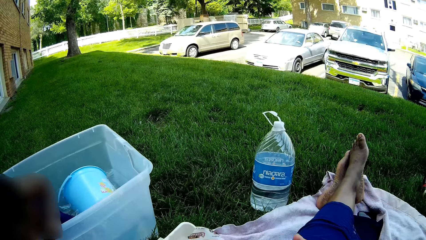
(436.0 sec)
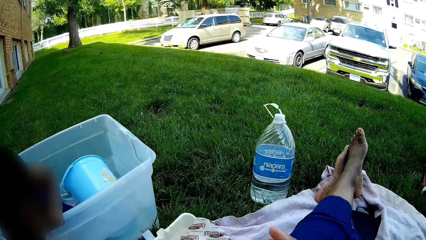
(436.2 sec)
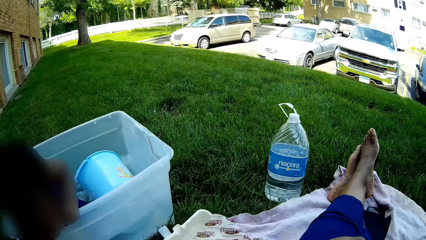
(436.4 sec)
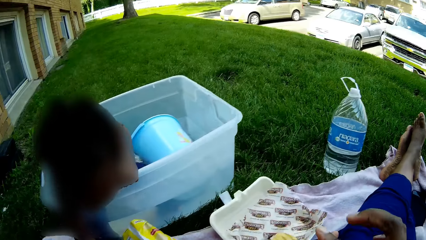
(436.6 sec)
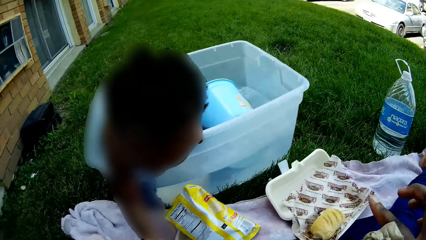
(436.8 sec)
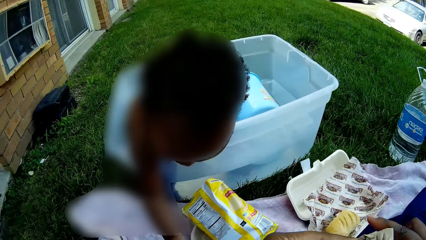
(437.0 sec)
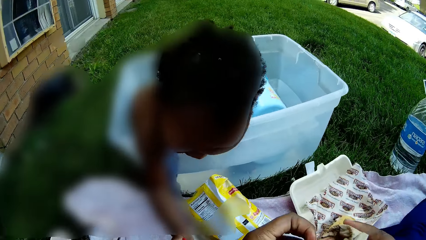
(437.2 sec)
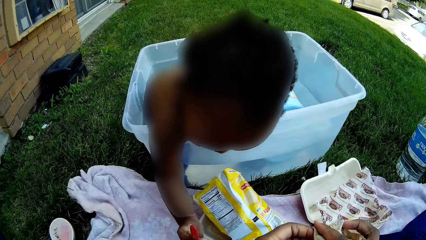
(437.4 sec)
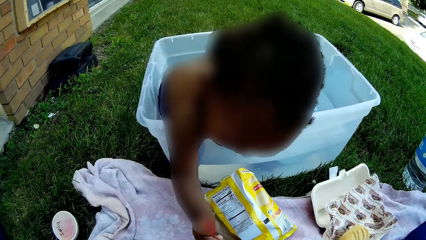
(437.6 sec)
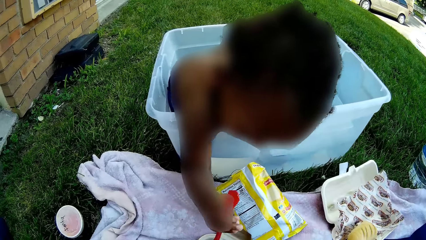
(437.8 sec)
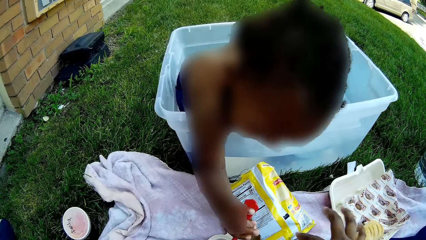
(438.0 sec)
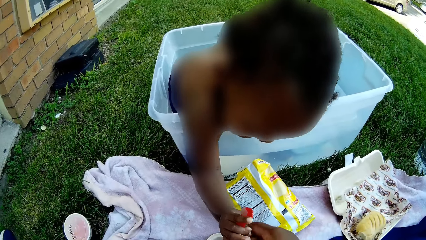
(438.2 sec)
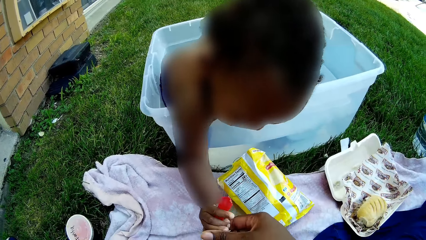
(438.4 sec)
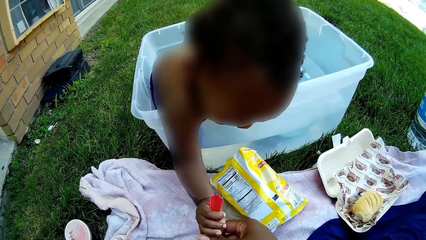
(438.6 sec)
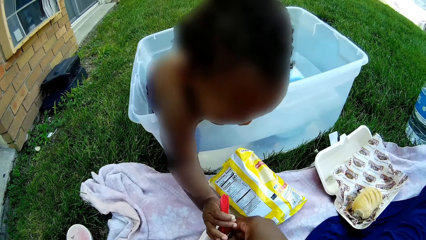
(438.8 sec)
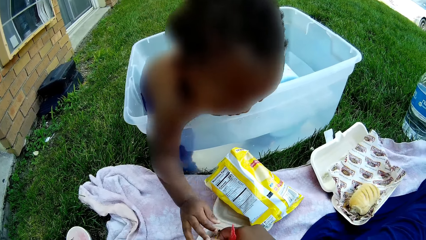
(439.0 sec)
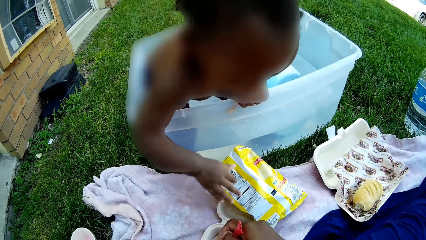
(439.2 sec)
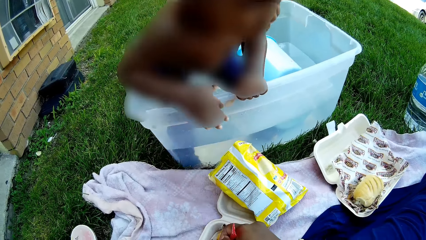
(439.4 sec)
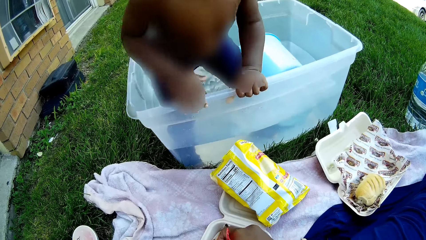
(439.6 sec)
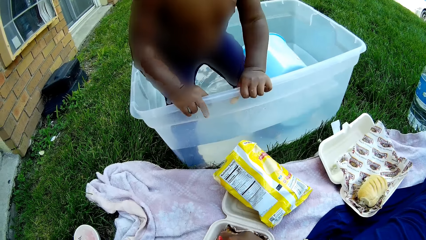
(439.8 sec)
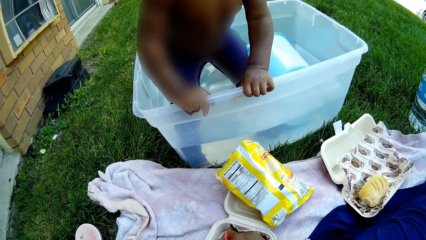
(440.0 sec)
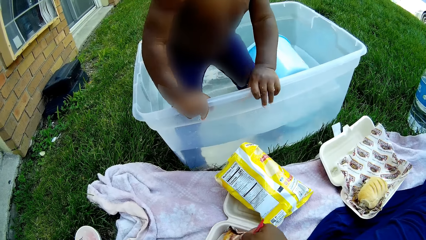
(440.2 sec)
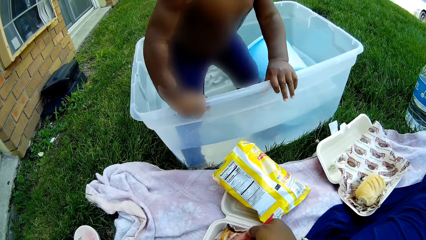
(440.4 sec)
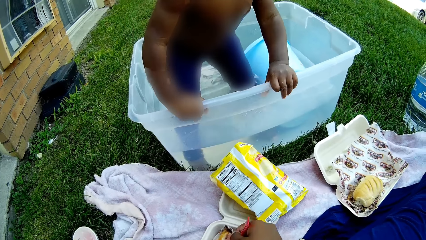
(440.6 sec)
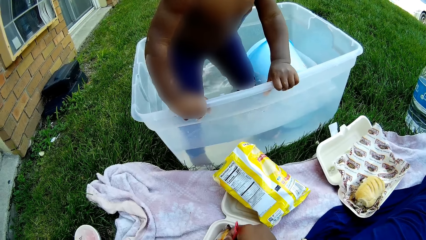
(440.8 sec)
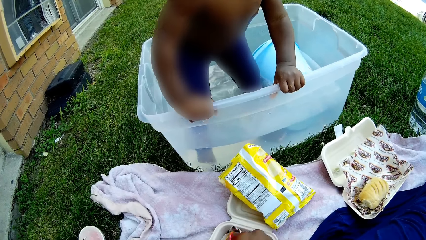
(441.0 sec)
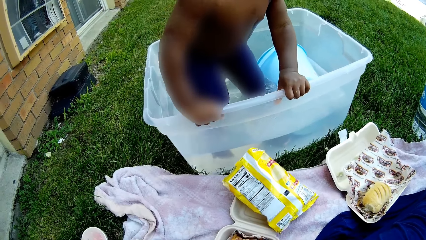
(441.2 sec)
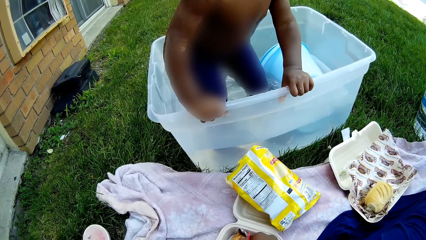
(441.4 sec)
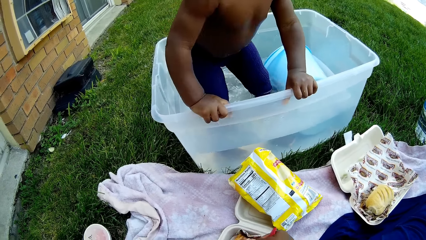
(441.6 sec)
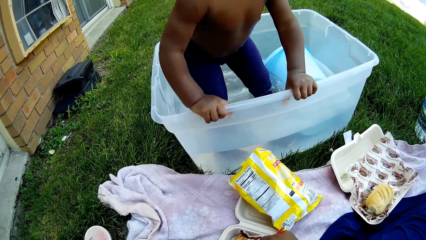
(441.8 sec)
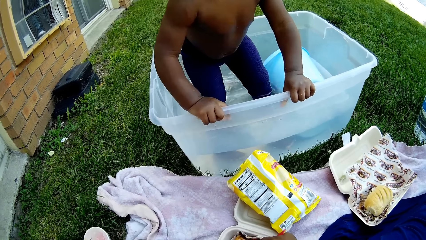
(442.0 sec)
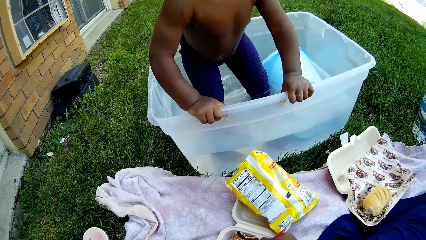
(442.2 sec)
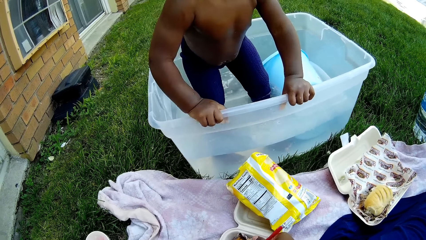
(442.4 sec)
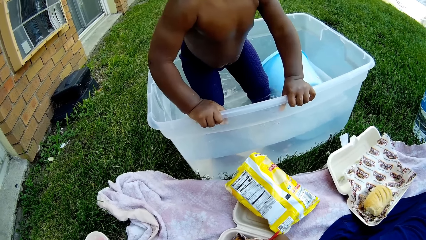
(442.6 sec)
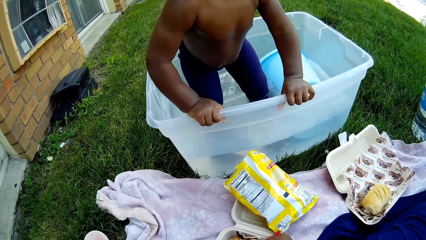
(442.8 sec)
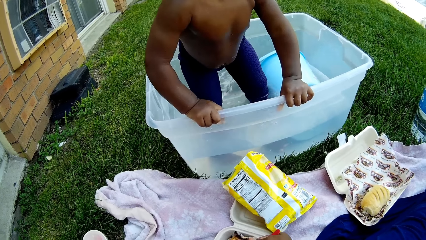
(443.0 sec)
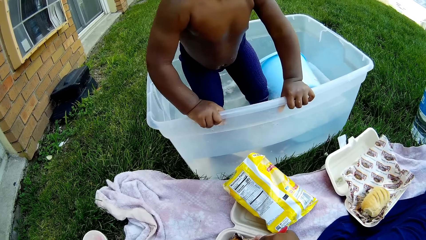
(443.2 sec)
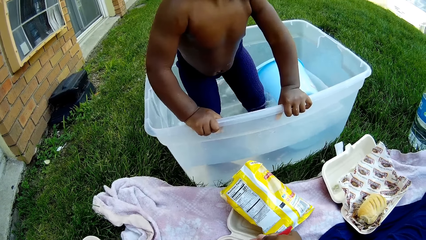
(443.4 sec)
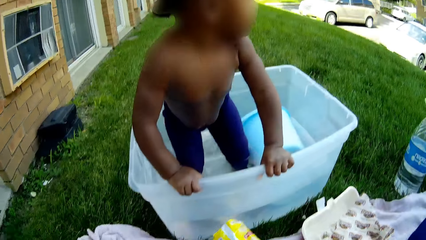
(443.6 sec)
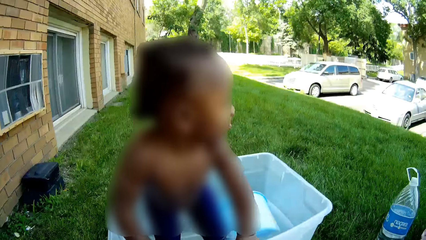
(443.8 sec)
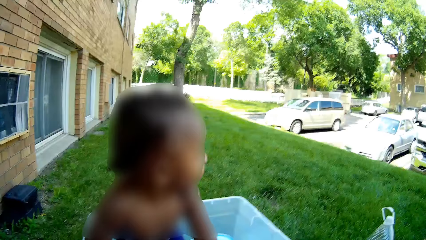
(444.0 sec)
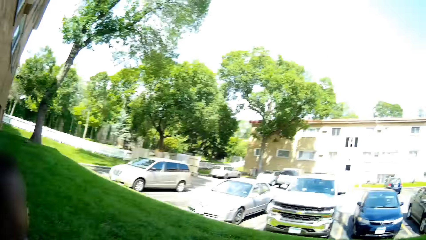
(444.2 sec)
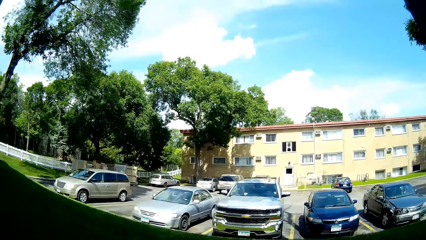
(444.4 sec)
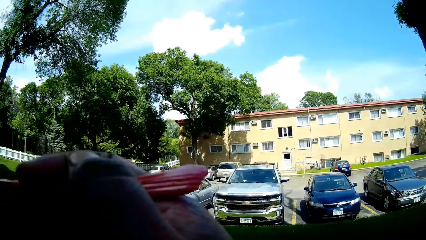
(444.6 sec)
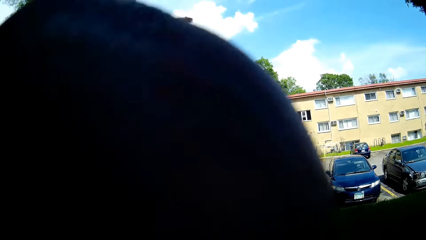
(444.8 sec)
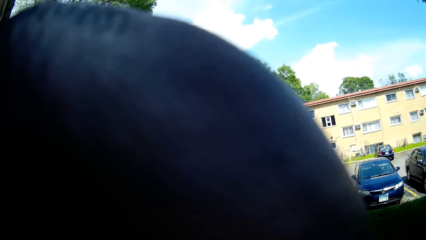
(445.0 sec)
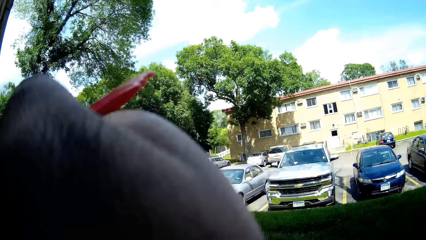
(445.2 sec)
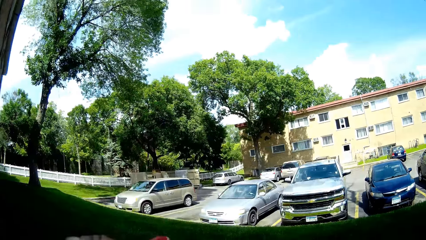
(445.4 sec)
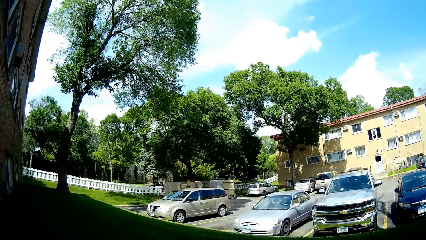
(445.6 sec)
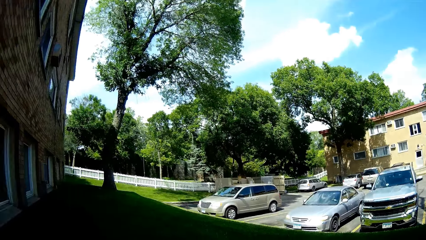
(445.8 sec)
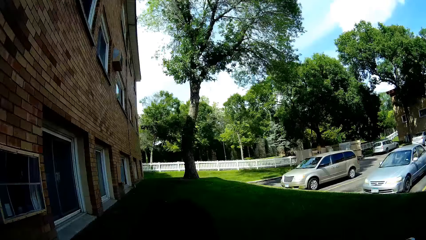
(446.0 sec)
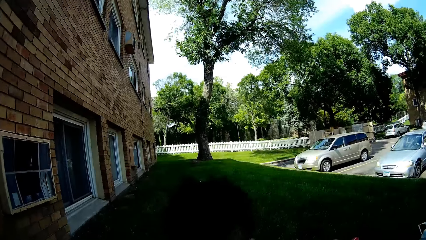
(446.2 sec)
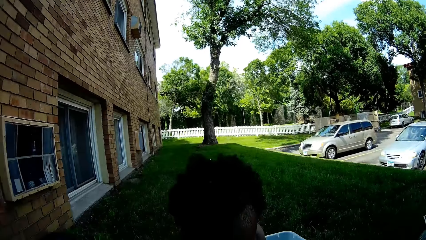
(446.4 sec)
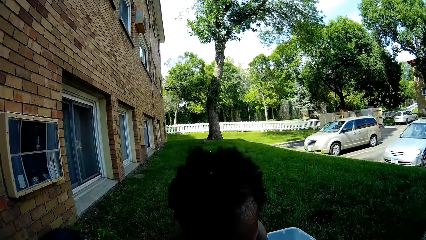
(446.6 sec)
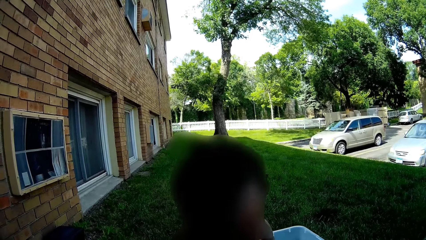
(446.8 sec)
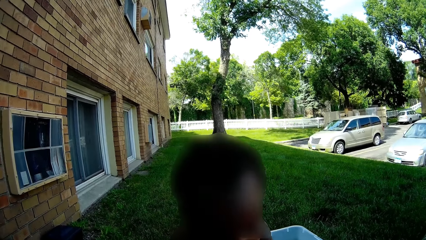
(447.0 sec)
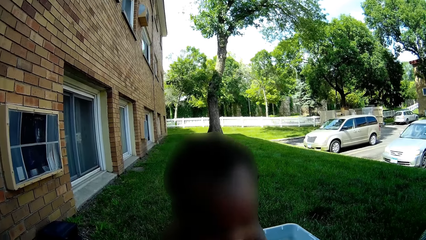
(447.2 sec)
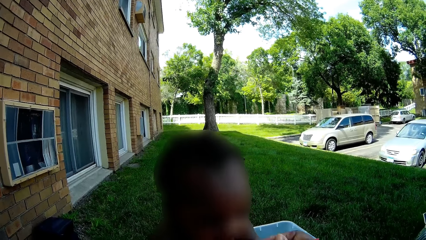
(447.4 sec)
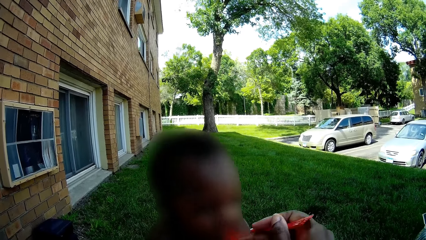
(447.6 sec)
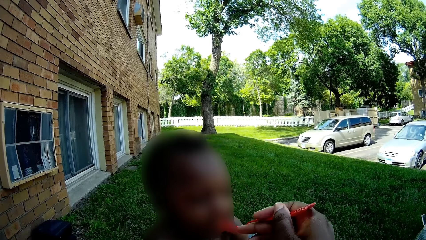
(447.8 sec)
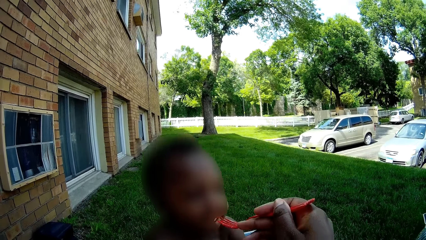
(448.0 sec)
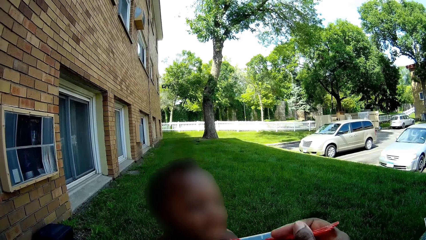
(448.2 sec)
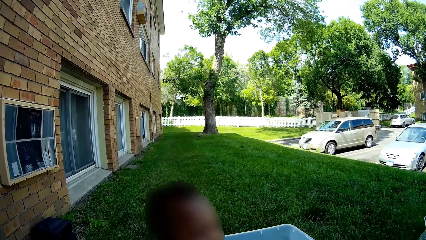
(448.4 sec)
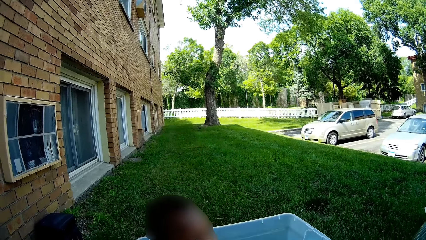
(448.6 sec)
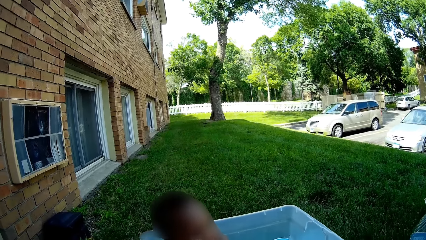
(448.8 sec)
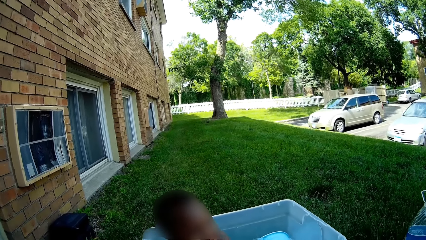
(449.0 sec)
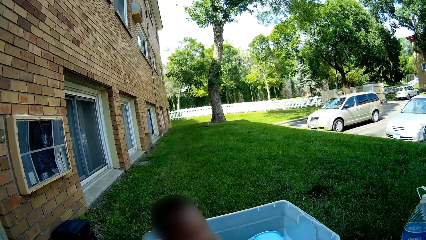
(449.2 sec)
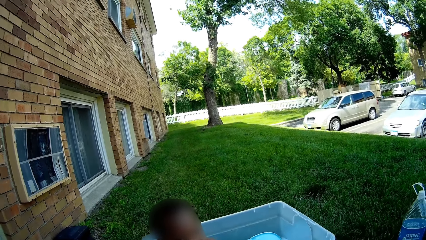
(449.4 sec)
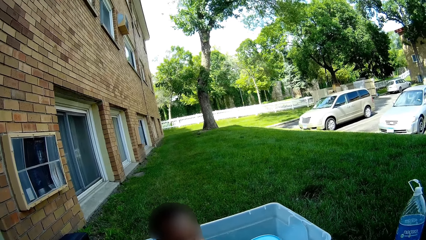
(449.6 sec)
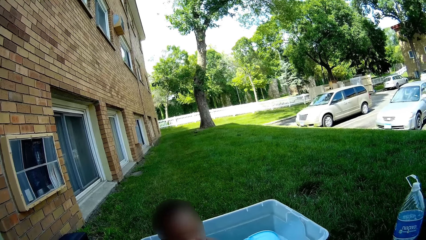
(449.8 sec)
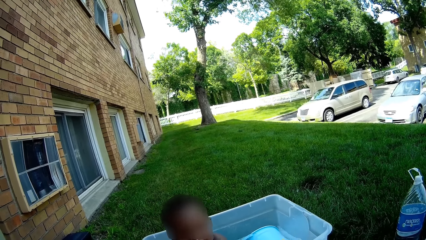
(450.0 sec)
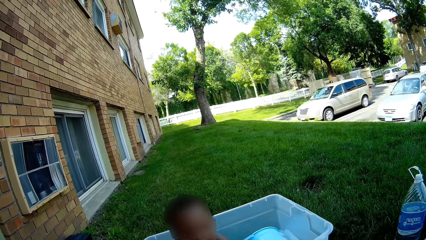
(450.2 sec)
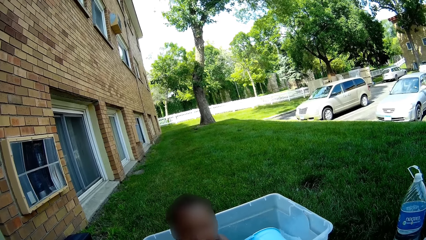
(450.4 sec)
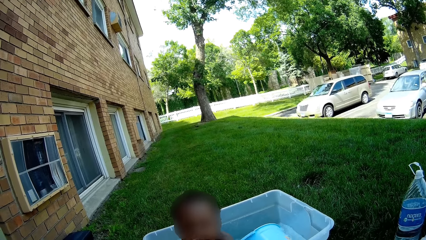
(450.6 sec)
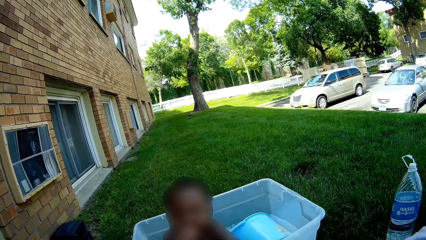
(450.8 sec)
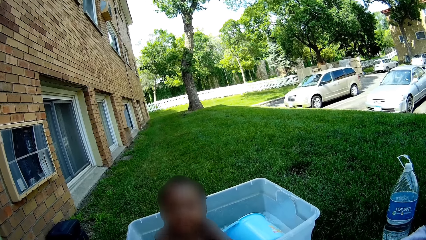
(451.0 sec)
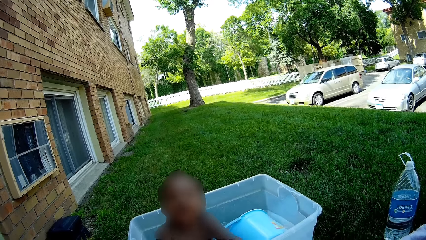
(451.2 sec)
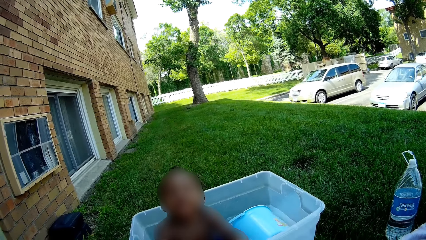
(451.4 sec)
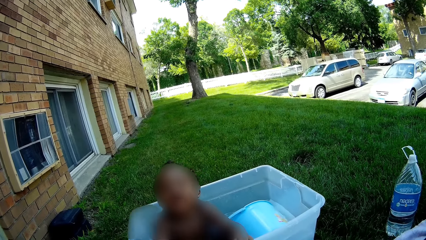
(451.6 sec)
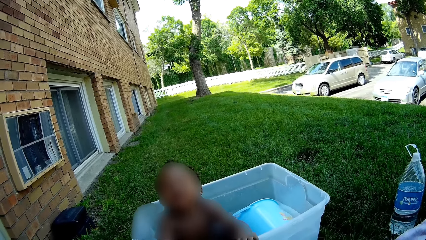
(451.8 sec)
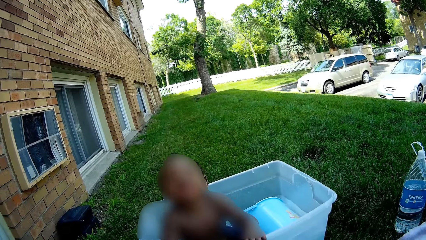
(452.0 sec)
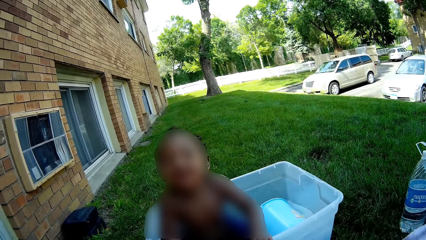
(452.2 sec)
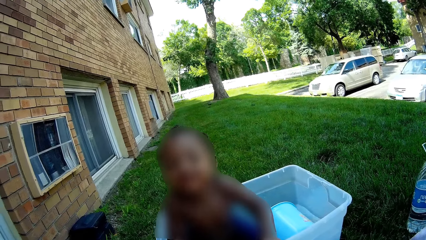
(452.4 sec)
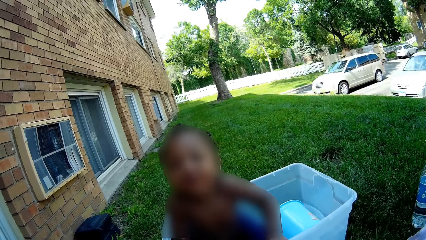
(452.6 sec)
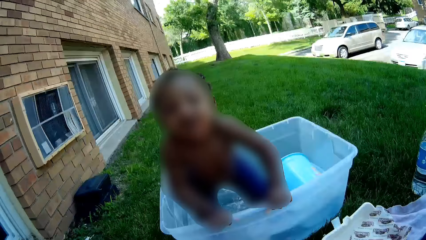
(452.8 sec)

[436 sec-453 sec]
The boy plays with the fork in the polystyrene meal box on the box with his right hand. The camera wearer cleans her hands with the napkin on her lap and drops the napkin on the mat. She collects the fork from the boy with her right hand. She raises her right hand towards her head. She feeds the boy with the food from the fork in her right hand.
